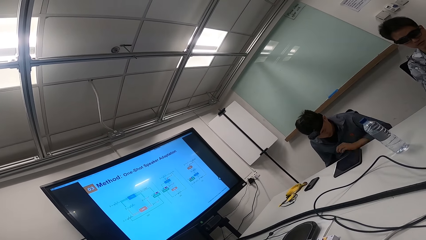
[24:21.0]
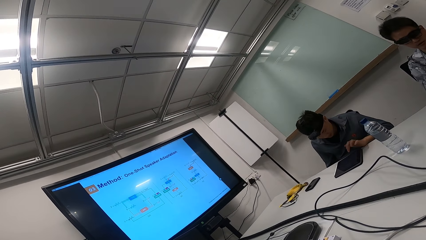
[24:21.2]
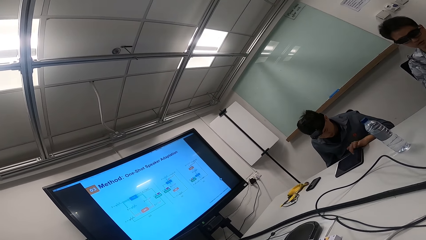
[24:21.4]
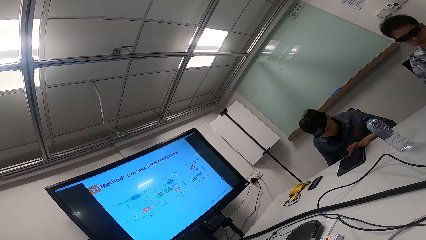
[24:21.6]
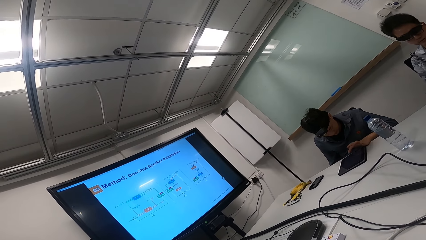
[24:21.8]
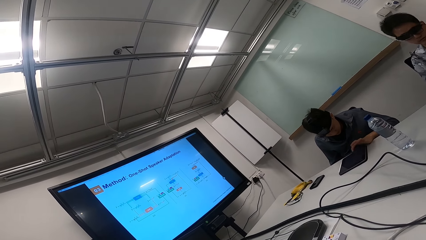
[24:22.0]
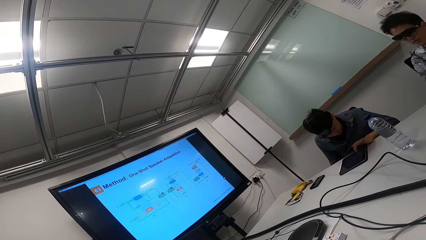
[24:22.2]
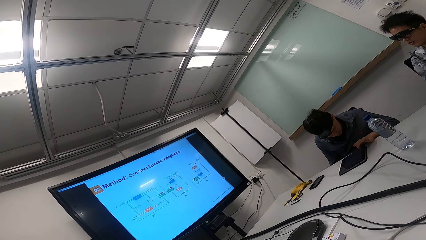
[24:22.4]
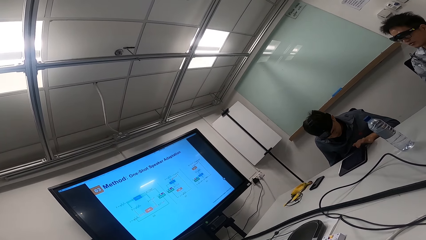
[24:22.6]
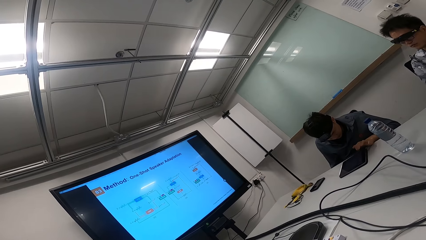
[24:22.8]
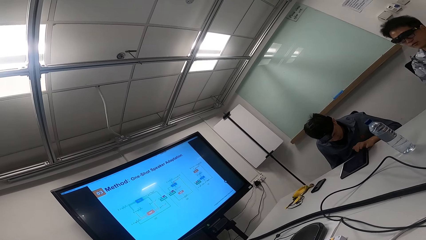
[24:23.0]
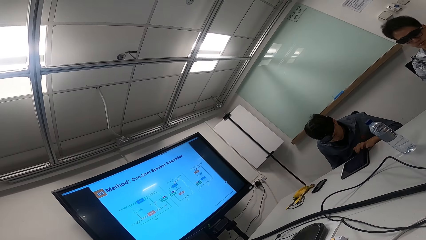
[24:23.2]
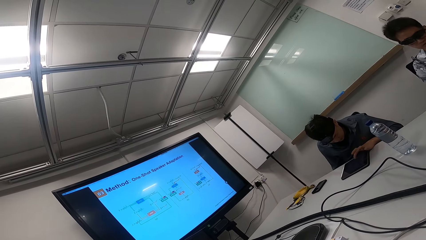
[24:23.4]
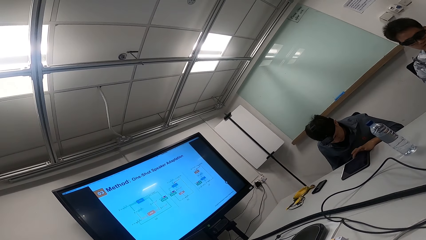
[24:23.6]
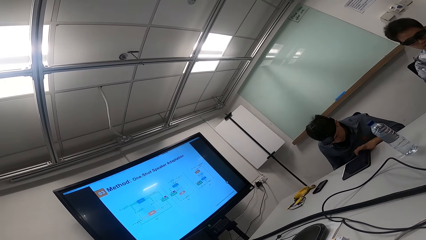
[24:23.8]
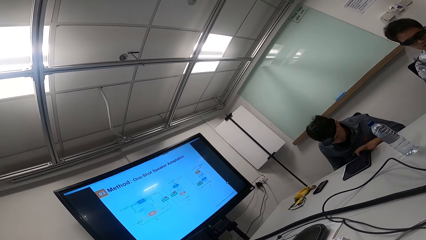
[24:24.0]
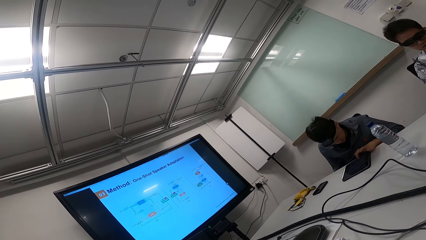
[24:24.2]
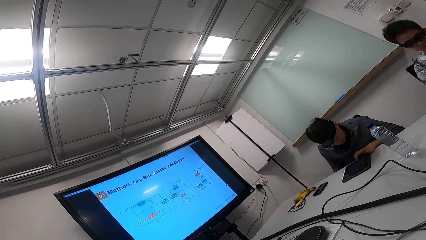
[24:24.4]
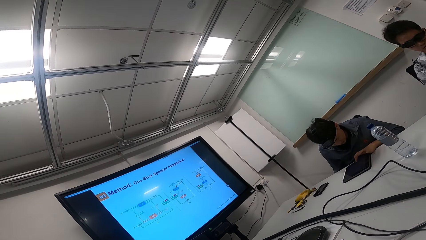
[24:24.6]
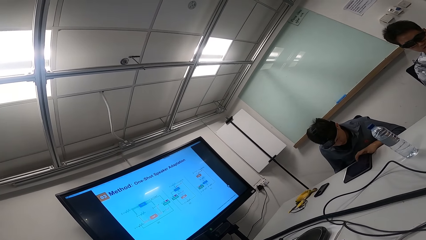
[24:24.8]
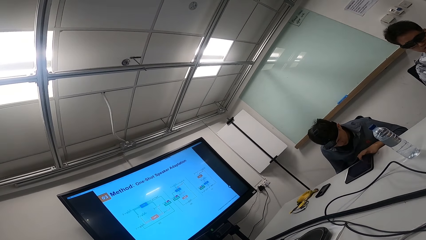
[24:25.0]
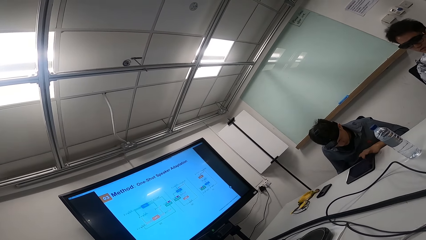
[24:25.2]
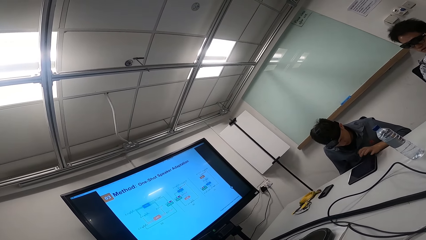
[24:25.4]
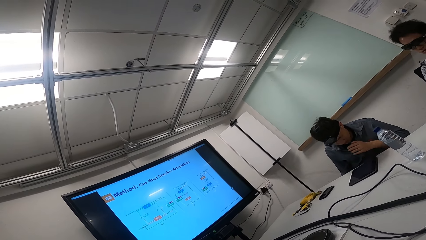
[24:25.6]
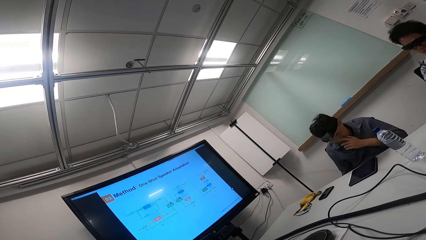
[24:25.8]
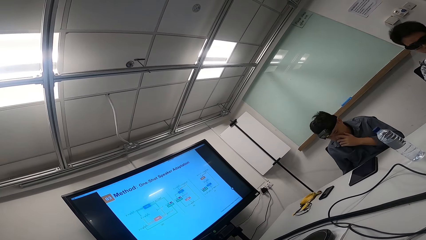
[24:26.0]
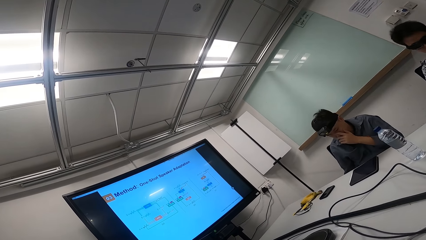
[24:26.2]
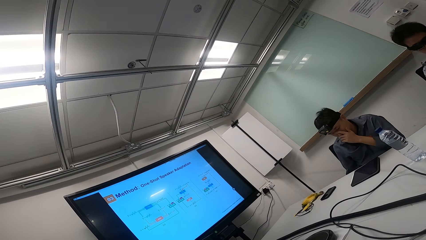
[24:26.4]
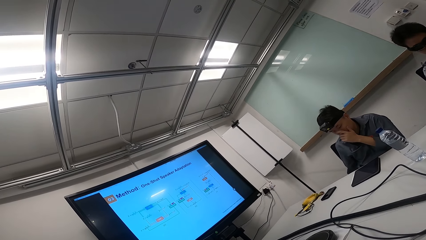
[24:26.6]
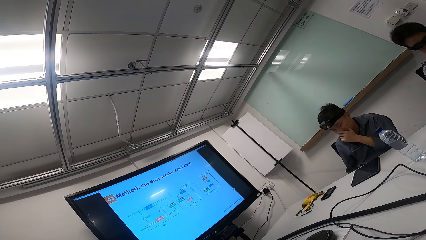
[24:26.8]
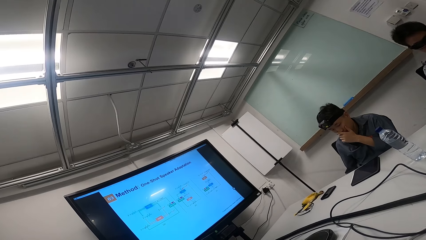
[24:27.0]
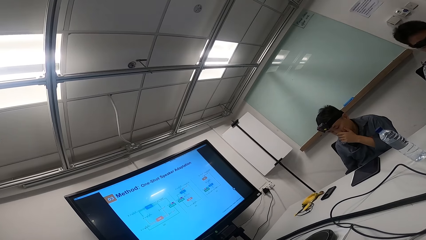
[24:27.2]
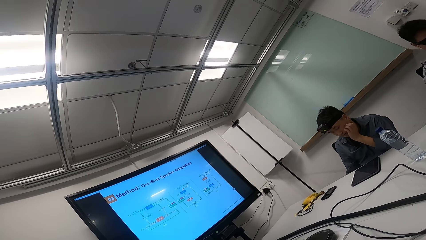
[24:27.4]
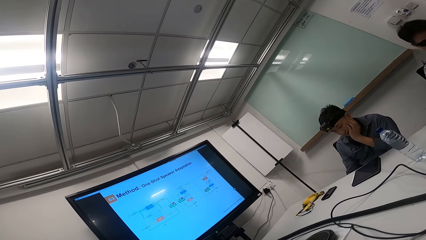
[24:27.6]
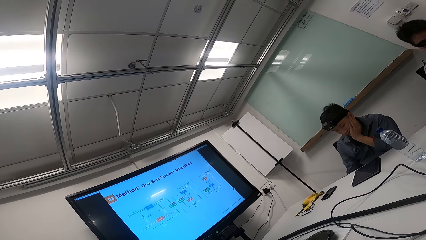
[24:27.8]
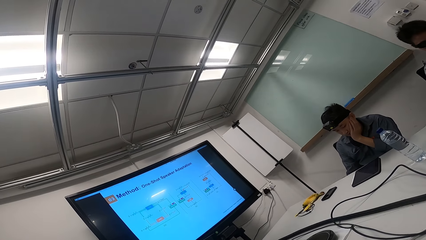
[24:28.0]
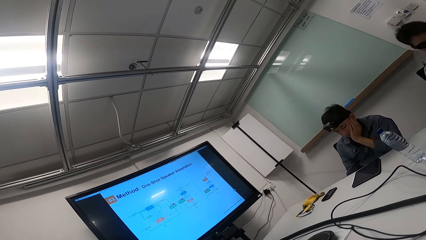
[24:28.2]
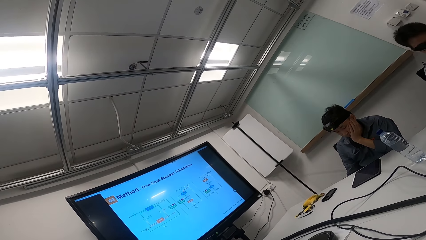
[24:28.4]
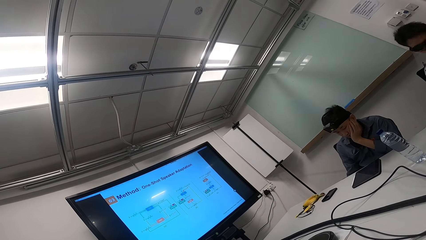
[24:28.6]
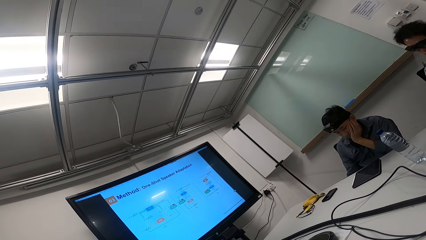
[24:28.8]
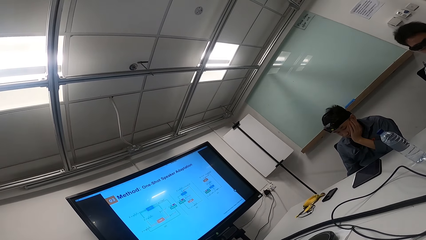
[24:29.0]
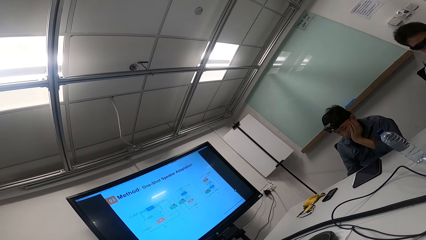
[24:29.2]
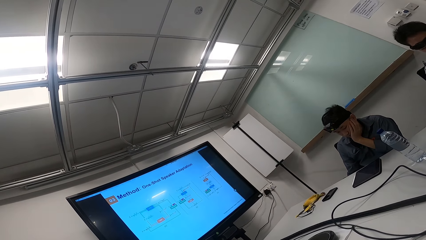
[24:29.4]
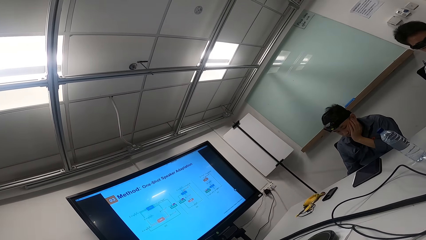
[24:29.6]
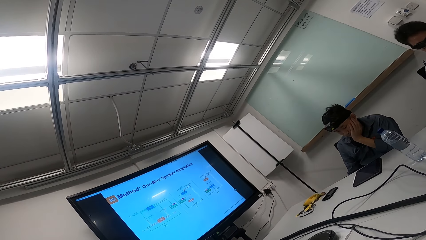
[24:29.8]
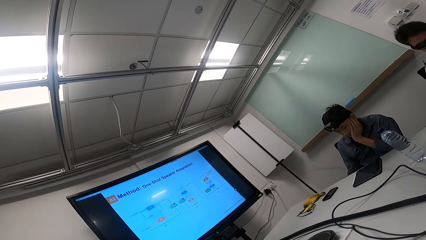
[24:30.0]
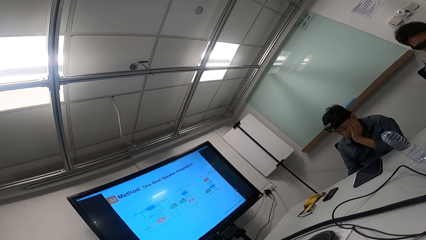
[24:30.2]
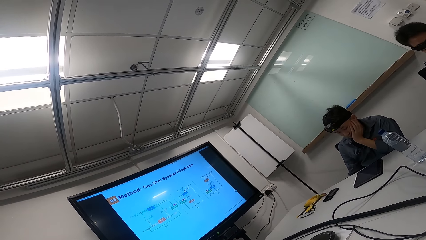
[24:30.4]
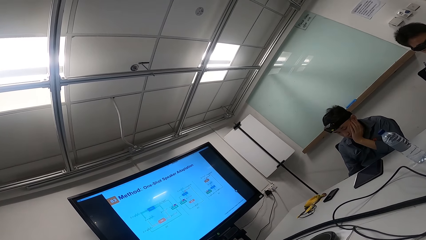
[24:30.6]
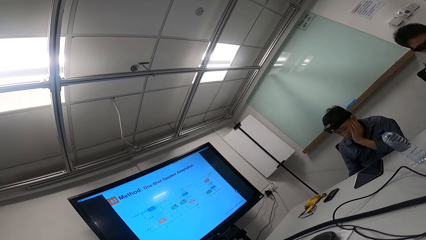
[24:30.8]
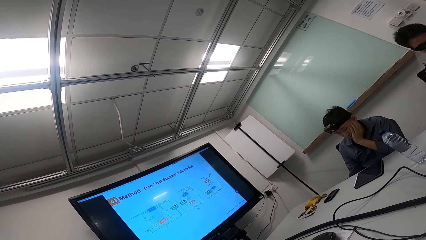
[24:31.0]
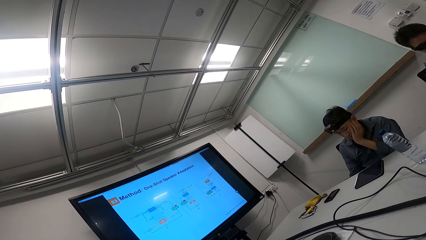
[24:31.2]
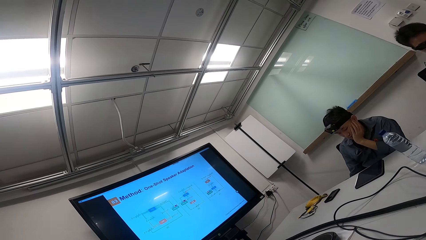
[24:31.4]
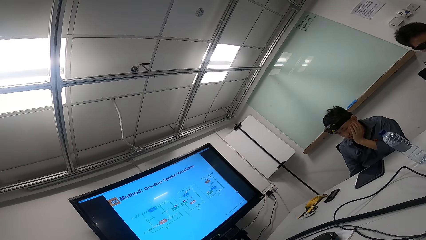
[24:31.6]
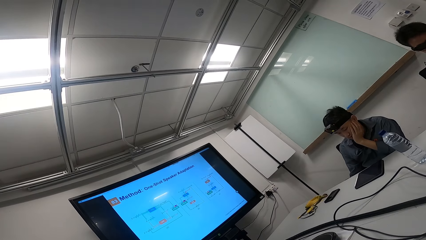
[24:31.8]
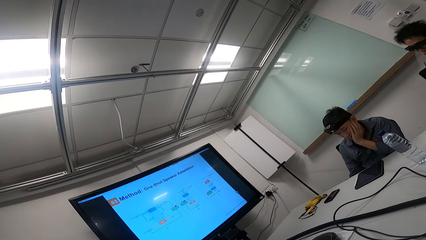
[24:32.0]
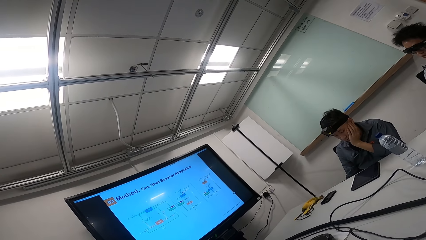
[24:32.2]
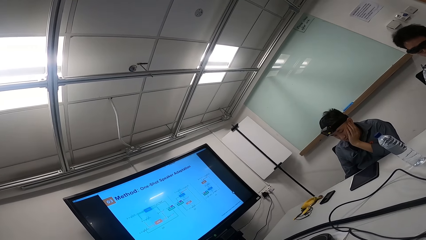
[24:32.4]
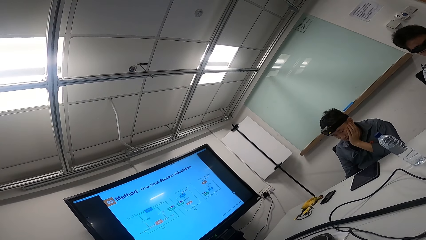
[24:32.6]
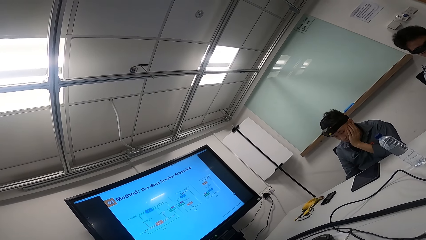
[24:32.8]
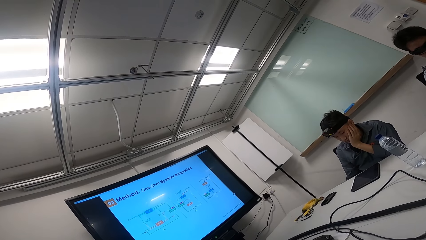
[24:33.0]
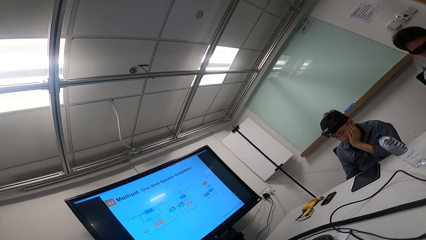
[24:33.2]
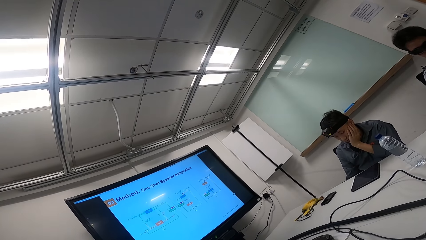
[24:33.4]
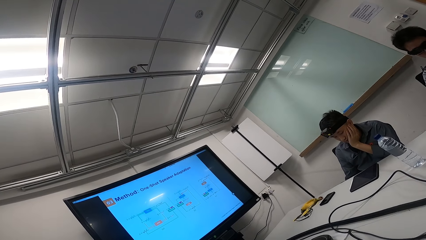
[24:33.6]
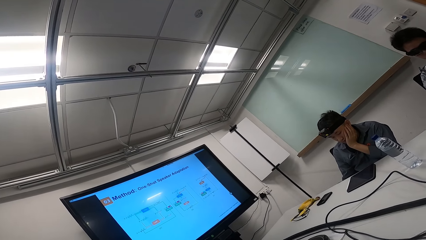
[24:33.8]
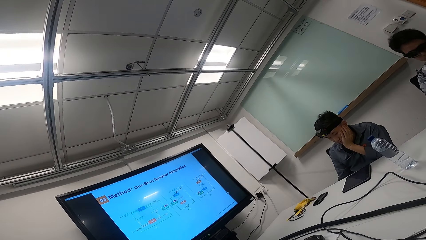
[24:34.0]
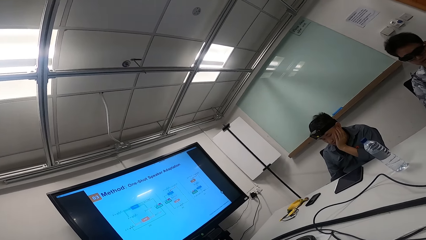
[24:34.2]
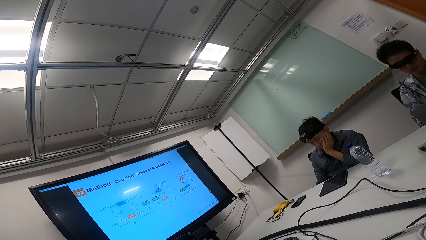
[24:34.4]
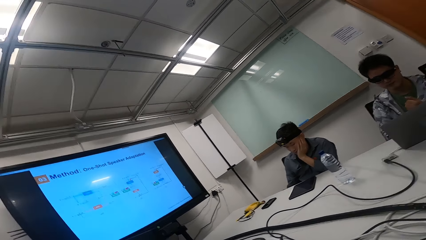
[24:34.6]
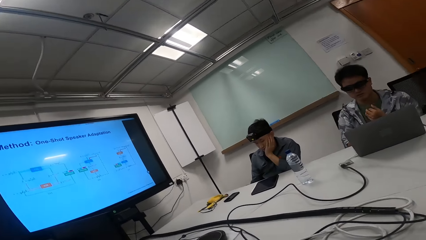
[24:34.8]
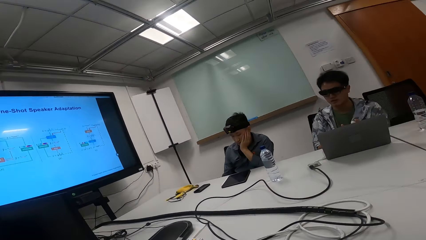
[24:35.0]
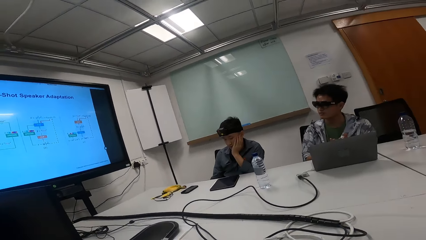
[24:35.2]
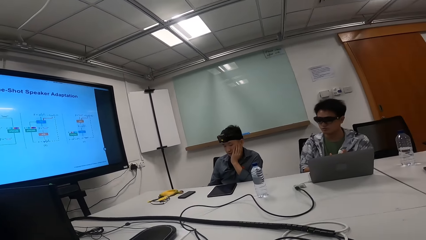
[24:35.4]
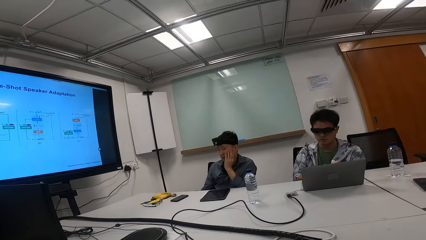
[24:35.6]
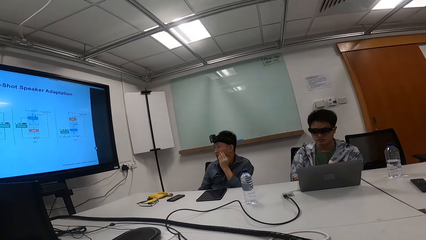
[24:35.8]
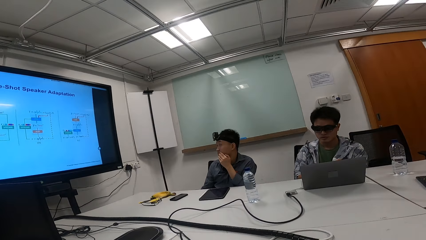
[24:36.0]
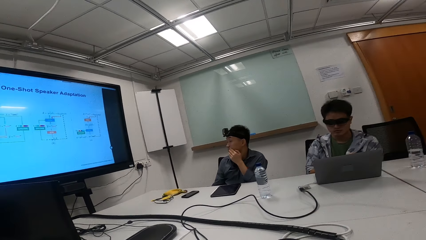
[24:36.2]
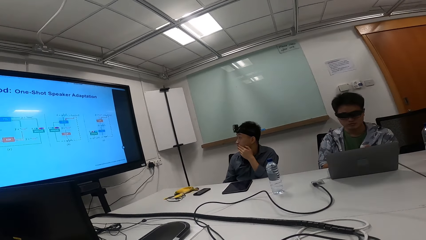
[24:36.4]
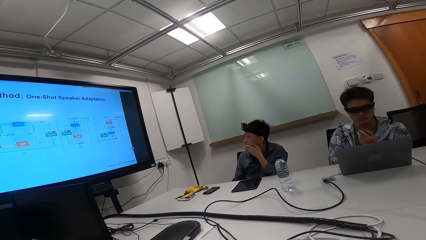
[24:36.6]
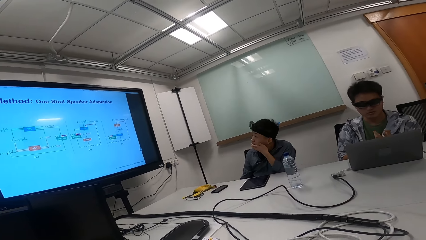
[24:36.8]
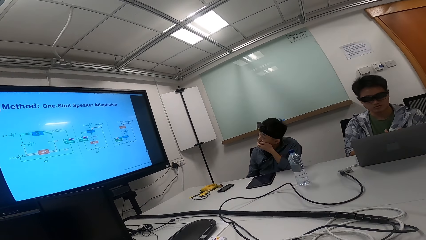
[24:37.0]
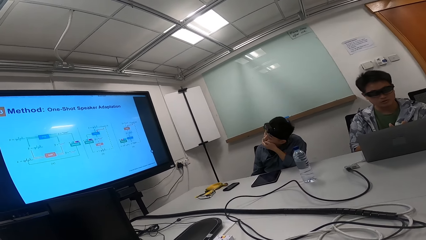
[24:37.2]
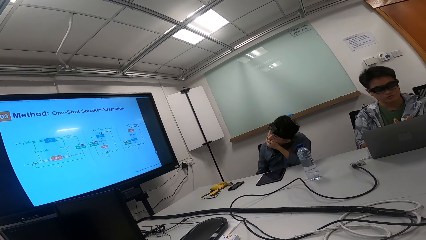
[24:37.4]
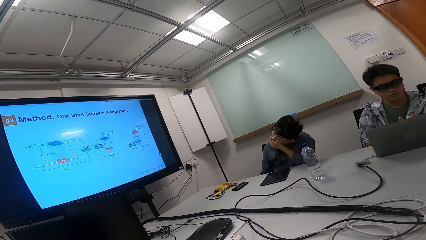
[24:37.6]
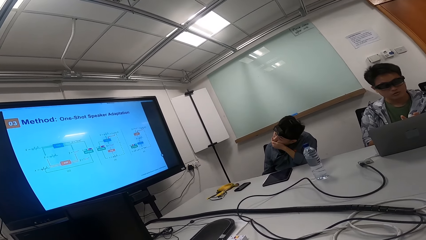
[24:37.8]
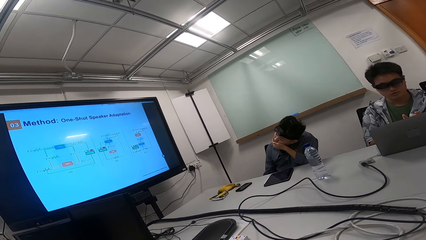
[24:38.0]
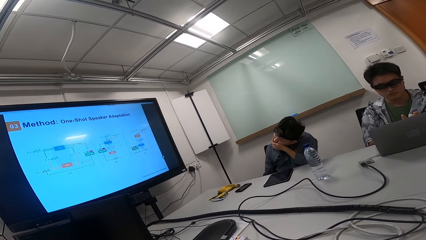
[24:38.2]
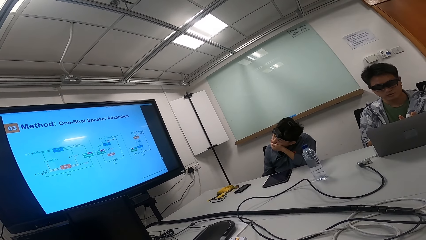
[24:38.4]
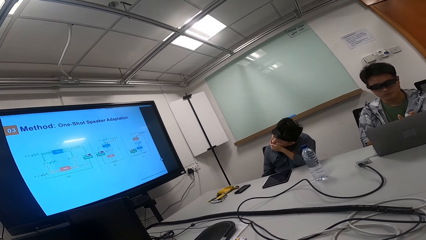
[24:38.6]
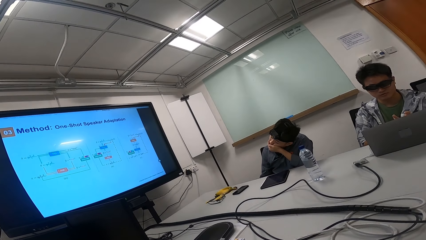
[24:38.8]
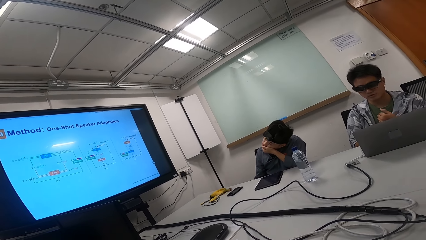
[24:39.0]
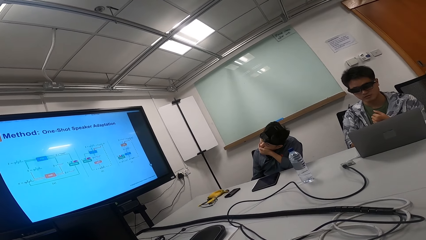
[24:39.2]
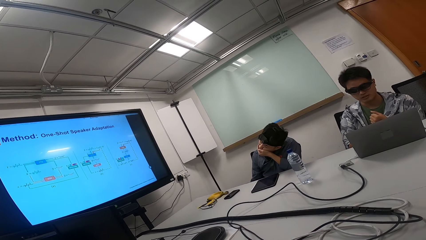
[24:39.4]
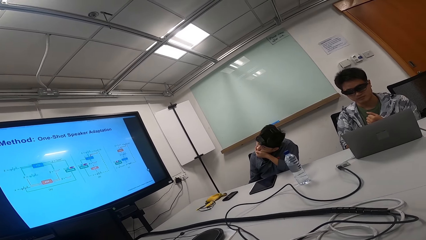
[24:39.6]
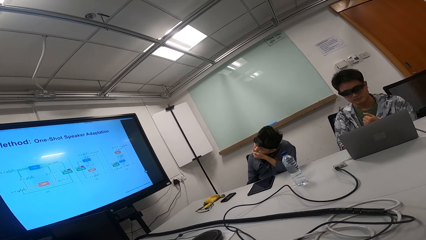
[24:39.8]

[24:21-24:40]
A person operates the tablet with the left hand. The person puts the left hand on the chin. Another person reads on the laptop while moving his hand. The camera wearer looks at the television. The first person looks at the television.
